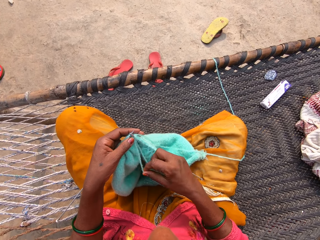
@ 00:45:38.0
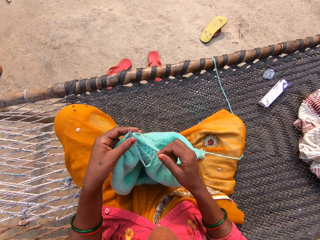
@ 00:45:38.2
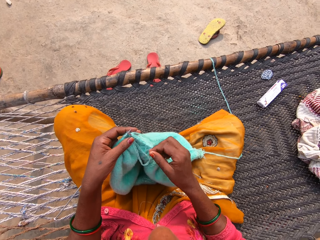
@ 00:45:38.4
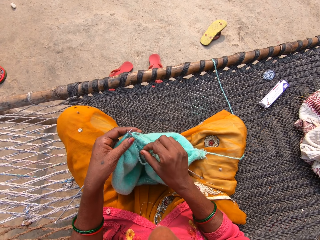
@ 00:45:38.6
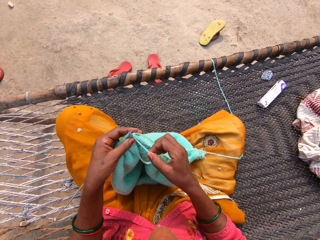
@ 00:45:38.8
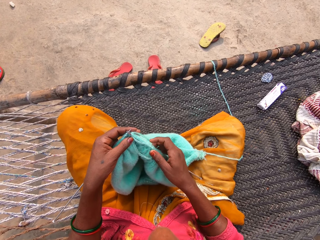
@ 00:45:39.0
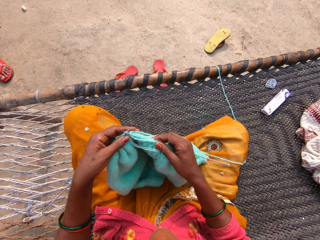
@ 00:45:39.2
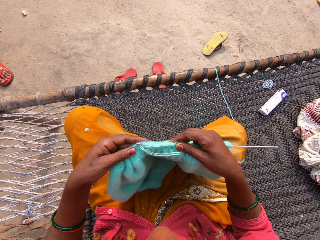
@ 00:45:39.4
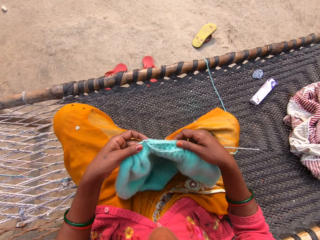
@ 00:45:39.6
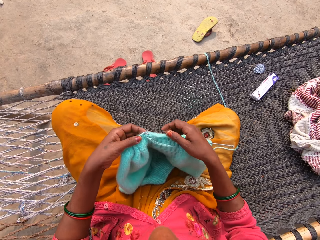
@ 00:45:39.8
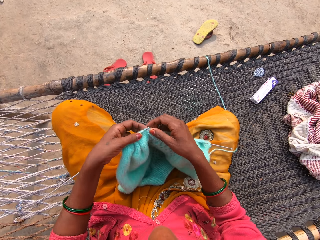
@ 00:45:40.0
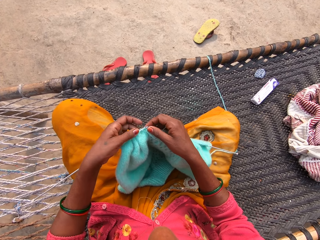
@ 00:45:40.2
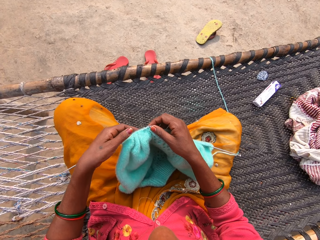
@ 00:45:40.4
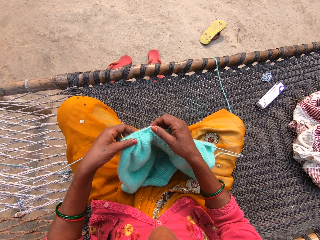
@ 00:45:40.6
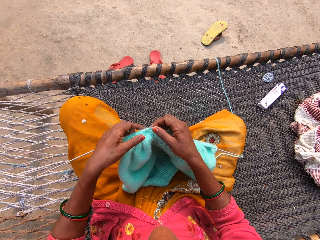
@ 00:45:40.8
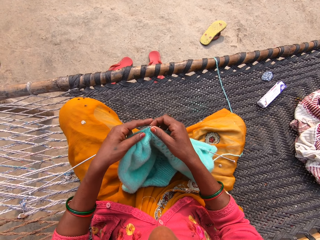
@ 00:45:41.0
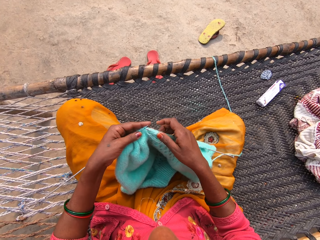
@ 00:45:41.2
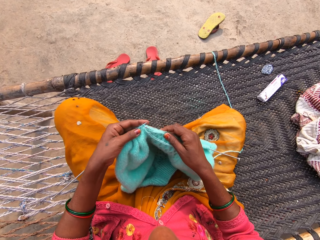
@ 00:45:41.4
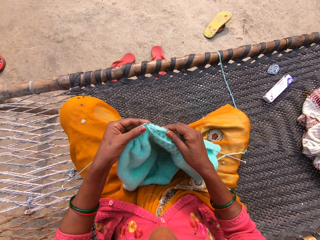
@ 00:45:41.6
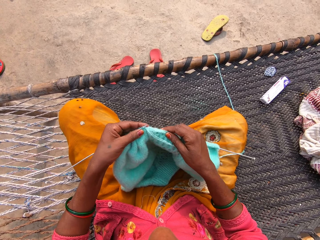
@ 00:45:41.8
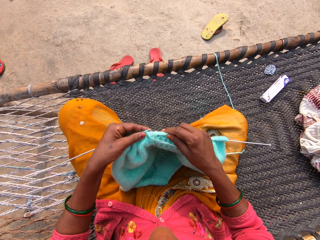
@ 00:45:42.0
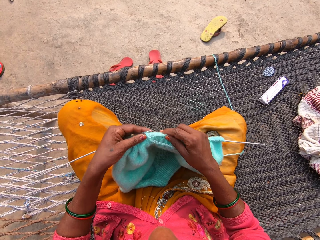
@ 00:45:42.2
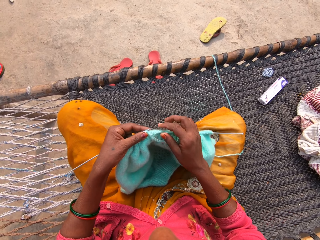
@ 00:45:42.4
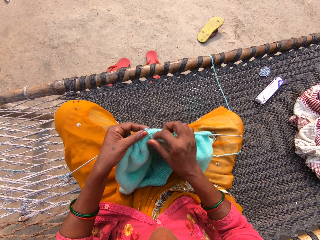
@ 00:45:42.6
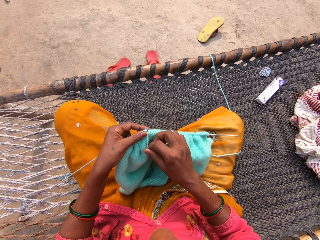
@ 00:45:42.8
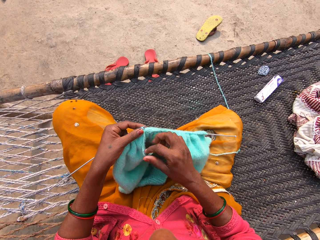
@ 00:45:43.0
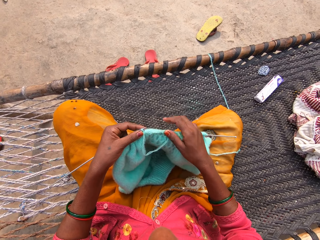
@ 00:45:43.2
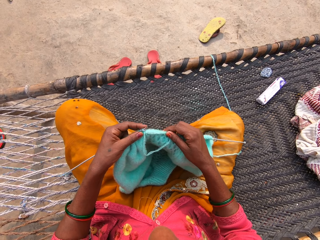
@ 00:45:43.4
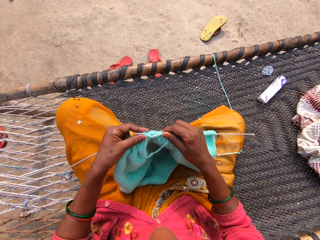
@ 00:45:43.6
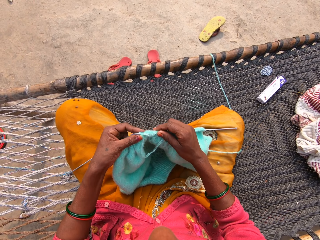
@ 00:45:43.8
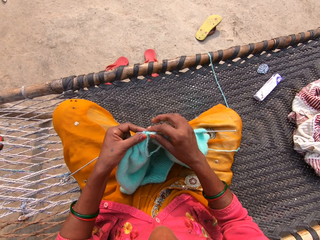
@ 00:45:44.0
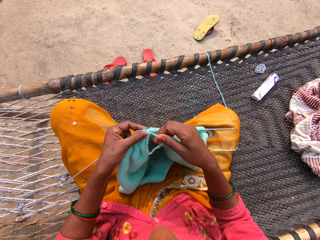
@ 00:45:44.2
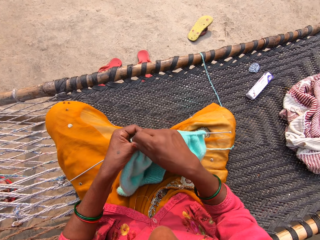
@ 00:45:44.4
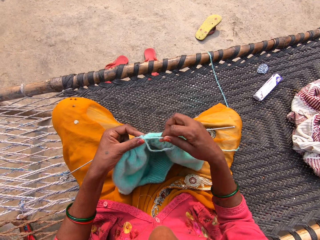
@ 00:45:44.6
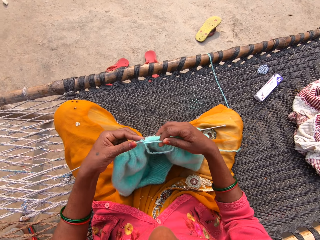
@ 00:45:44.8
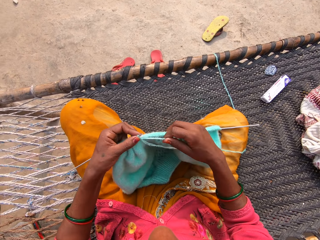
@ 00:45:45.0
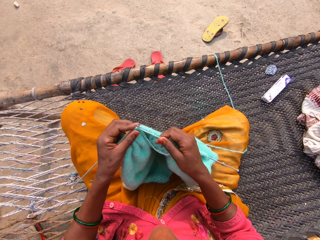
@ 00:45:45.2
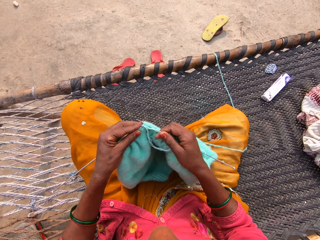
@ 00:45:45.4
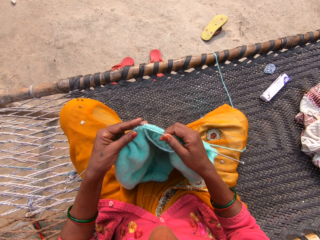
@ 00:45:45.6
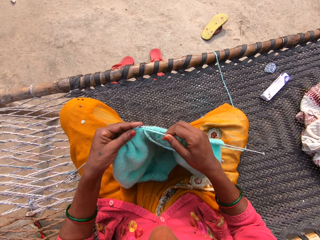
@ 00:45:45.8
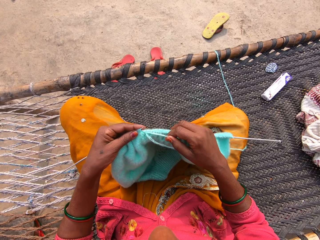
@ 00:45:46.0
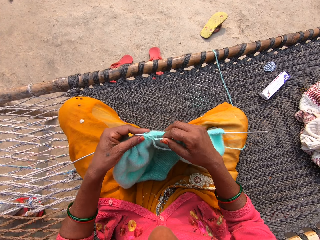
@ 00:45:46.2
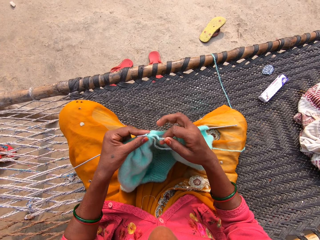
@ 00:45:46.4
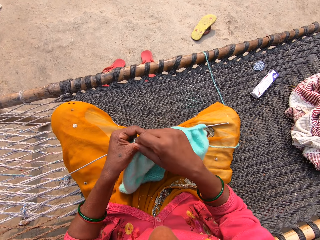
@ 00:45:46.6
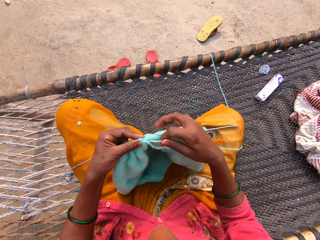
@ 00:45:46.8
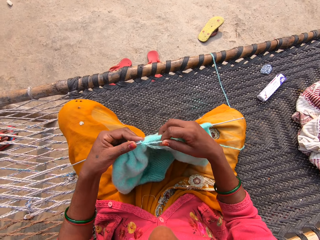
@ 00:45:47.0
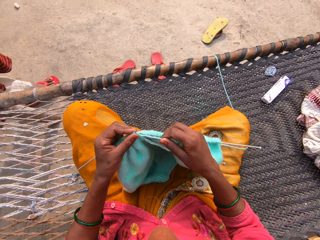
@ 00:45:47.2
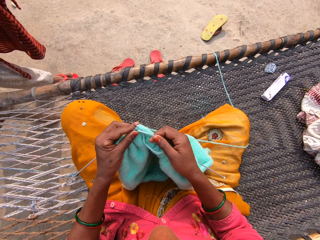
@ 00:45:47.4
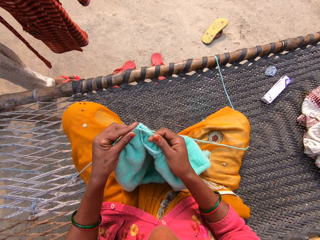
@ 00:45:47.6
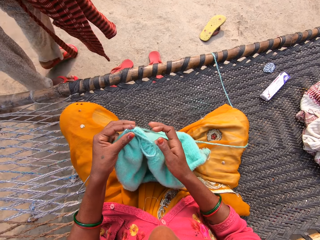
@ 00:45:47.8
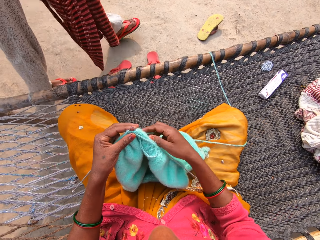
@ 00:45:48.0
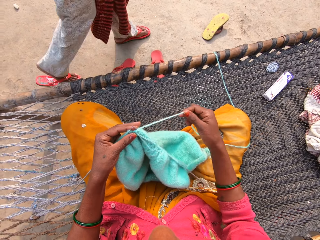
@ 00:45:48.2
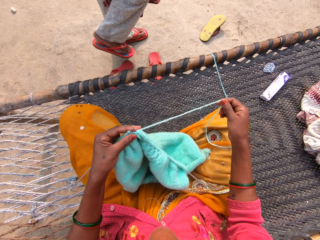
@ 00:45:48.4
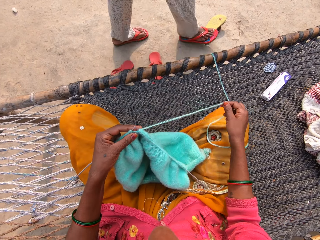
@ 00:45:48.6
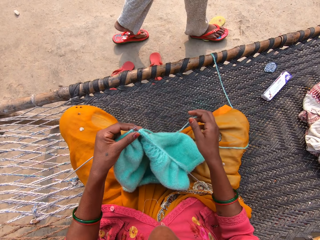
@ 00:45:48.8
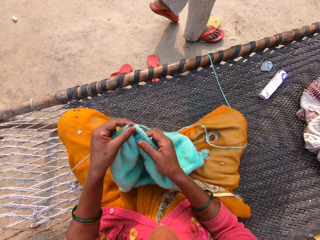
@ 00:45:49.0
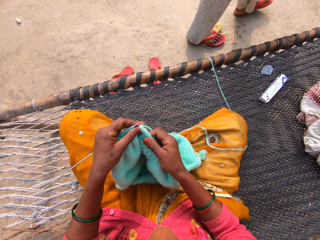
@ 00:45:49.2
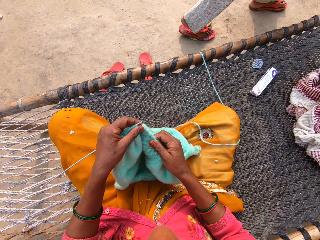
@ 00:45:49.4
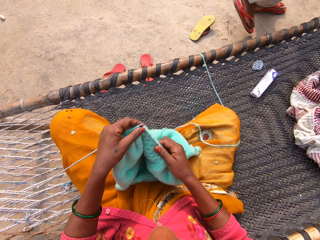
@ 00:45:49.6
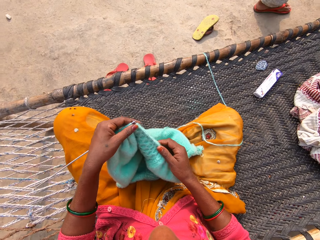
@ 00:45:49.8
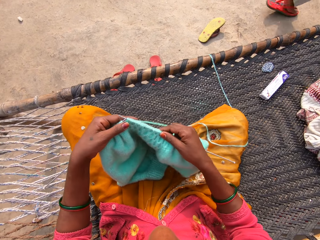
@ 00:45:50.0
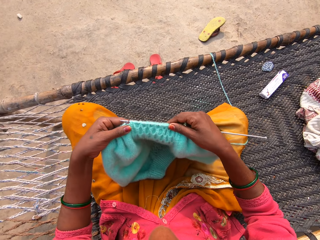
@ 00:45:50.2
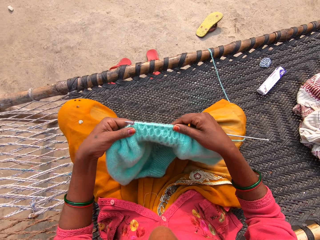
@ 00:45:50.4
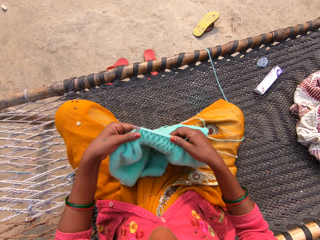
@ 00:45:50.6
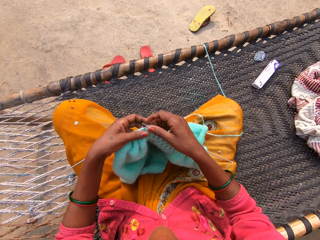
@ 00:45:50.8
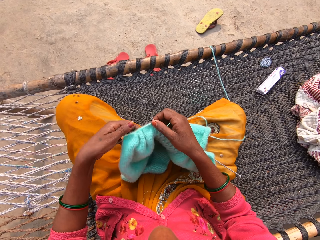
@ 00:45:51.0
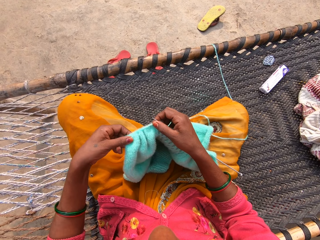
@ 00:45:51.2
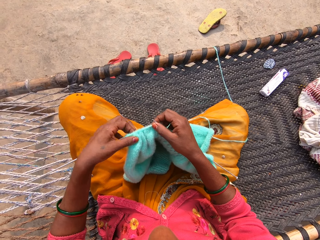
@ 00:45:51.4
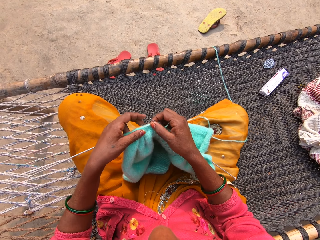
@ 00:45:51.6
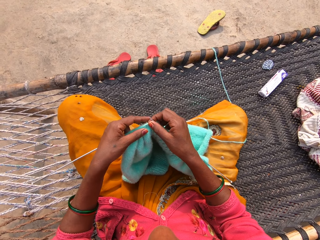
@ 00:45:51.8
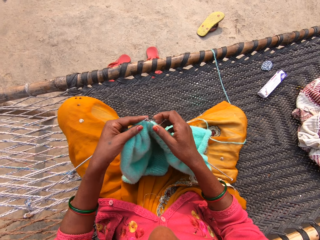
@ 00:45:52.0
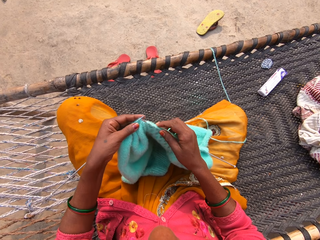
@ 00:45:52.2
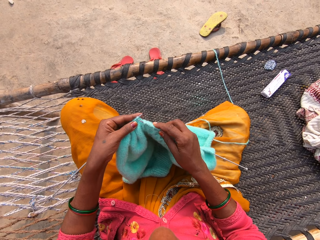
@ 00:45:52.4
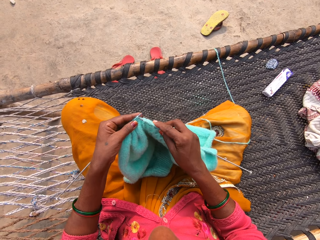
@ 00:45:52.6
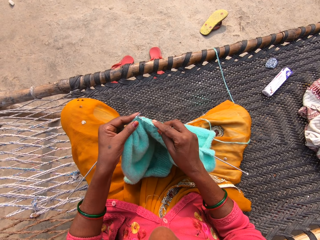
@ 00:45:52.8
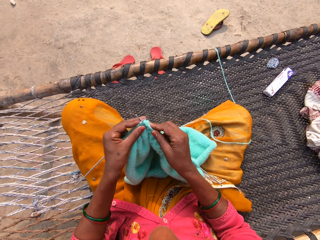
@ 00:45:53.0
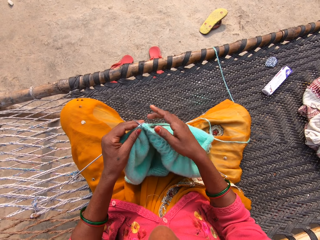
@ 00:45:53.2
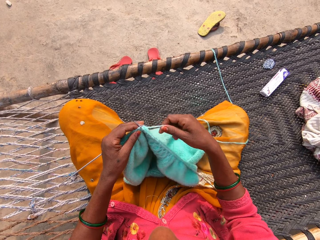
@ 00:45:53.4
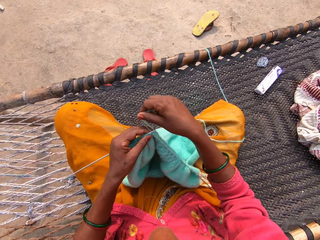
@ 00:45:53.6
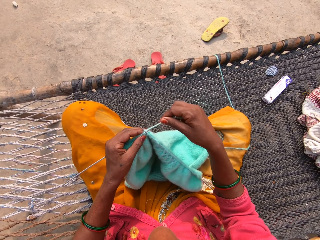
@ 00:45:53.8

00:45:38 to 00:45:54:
The lady walks back.

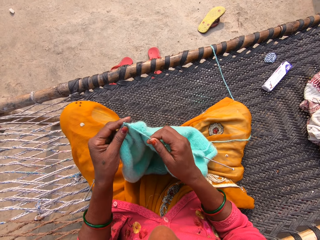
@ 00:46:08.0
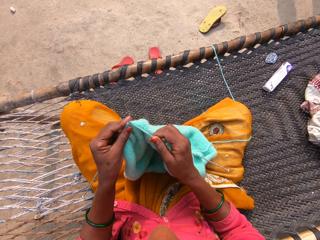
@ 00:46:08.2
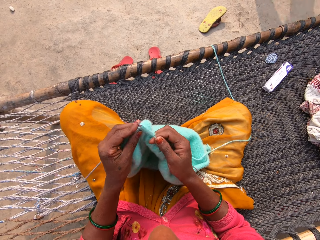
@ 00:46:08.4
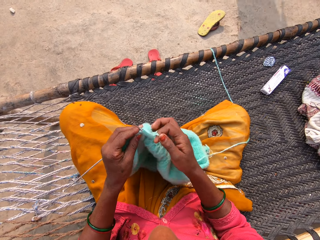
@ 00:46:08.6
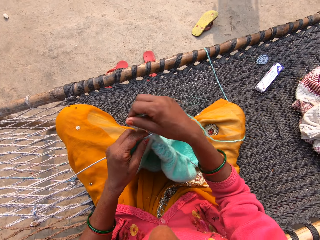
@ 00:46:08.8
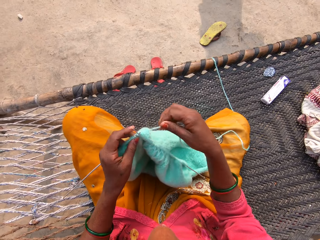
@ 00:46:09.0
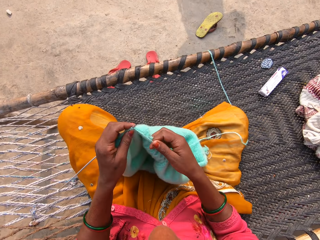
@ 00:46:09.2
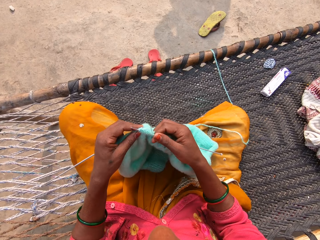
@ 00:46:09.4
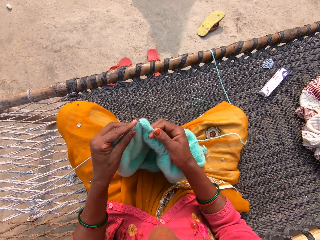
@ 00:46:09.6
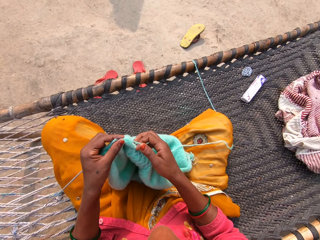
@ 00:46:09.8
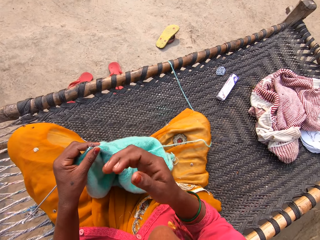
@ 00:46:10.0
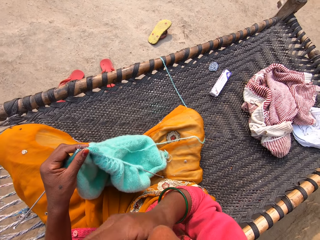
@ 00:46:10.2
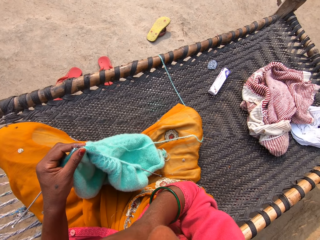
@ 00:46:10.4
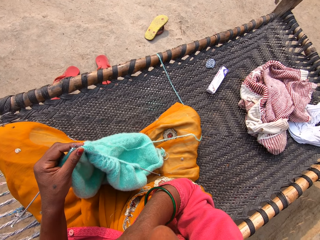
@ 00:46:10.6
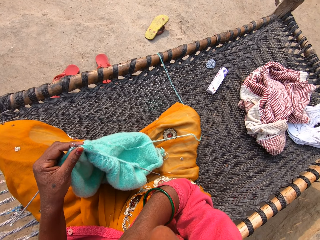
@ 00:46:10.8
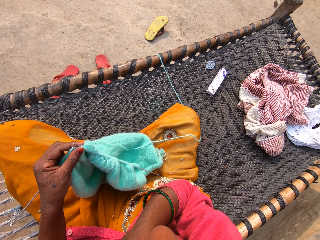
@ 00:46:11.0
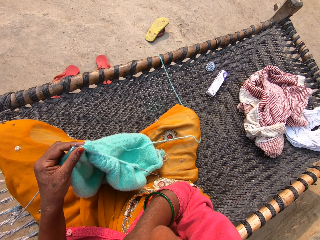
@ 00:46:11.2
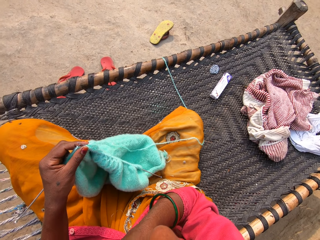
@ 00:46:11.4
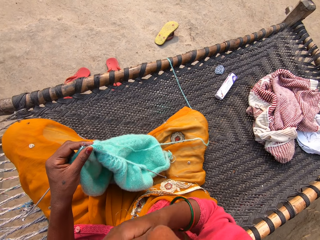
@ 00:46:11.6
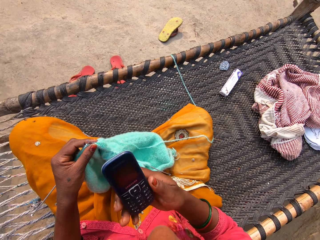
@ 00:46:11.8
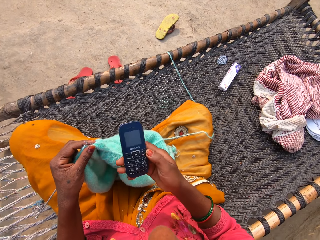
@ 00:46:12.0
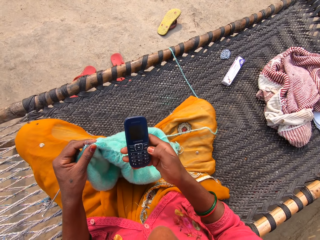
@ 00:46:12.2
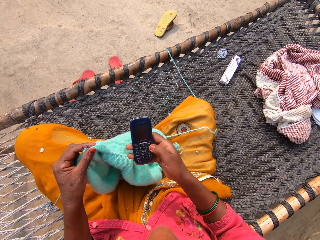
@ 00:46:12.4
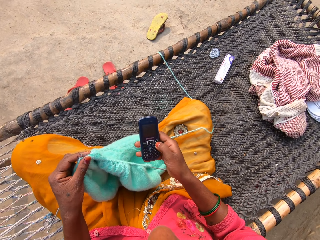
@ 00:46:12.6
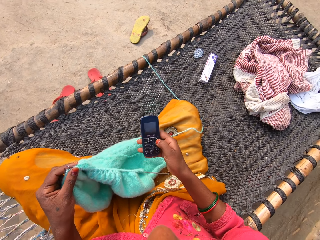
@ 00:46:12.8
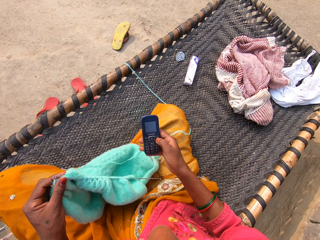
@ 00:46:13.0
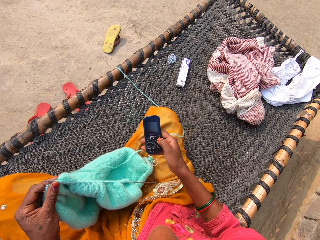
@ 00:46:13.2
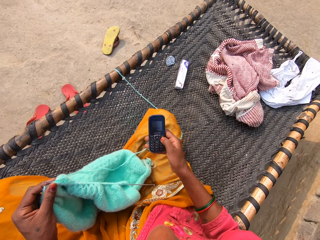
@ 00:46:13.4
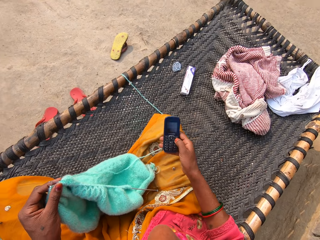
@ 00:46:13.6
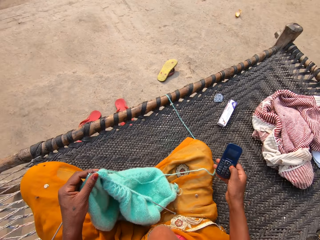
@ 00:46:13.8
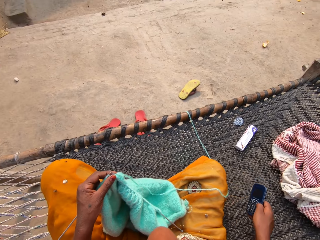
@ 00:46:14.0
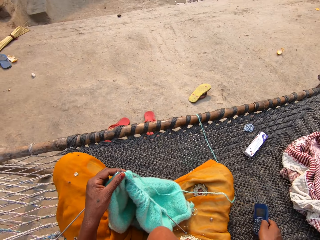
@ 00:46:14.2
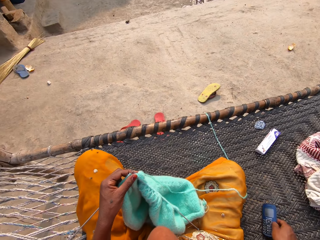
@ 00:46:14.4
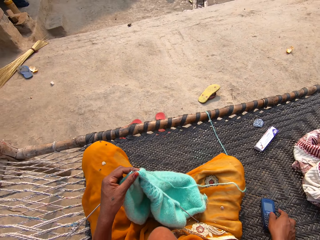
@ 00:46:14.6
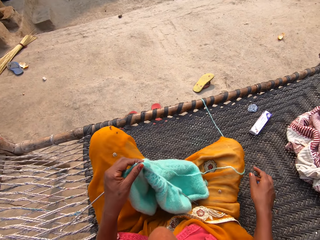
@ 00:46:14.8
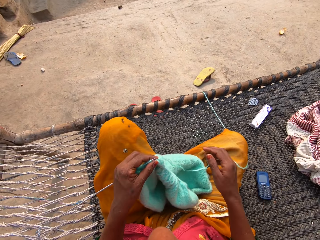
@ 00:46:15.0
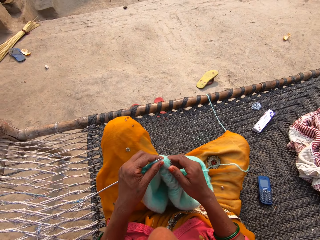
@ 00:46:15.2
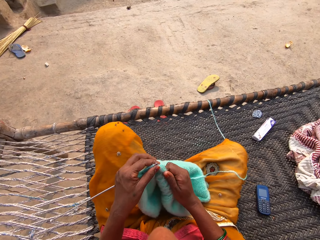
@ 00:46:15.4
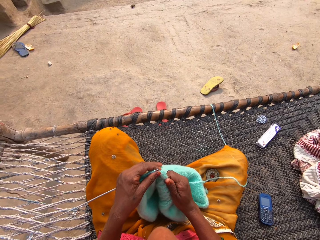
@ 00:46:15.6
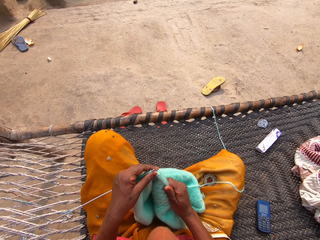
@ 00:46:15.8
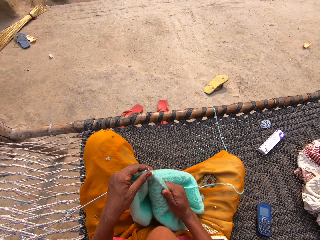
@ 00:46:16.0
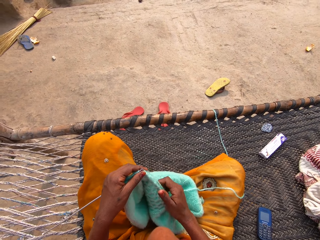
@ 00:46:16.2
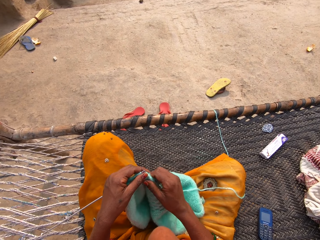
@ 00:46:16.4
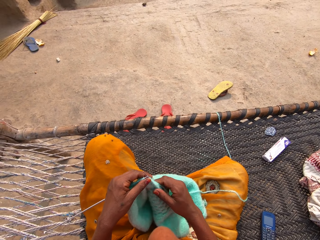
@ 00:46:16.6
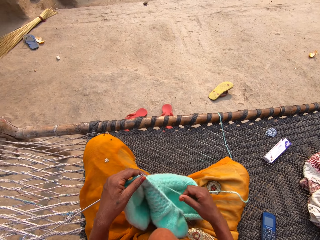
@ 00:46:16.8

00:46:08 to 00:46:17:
The camera wearer moves her right hand towards her face. She grabs her phone with her right hand. She presses the phone. She drops the phone on the woven bench. She knits the thread.
